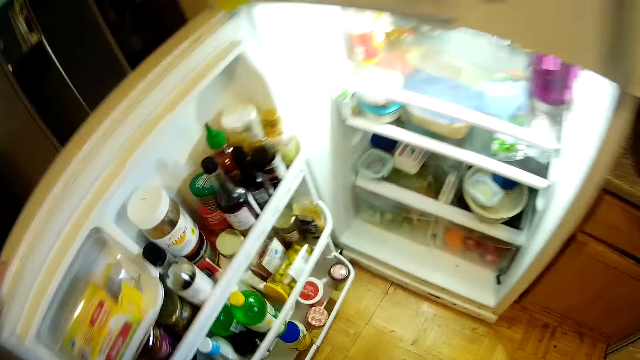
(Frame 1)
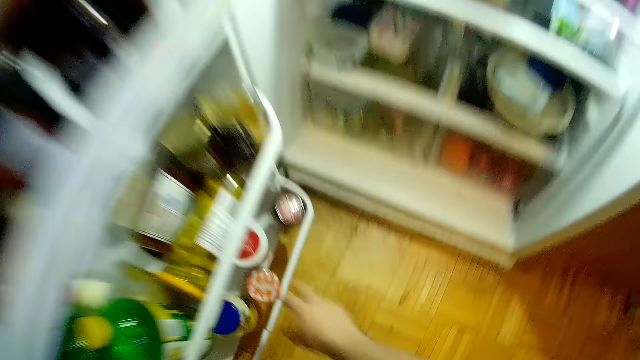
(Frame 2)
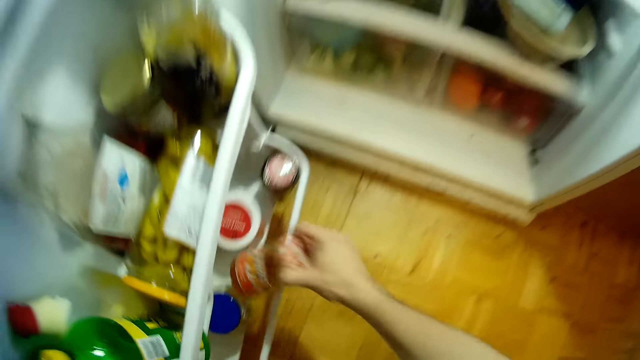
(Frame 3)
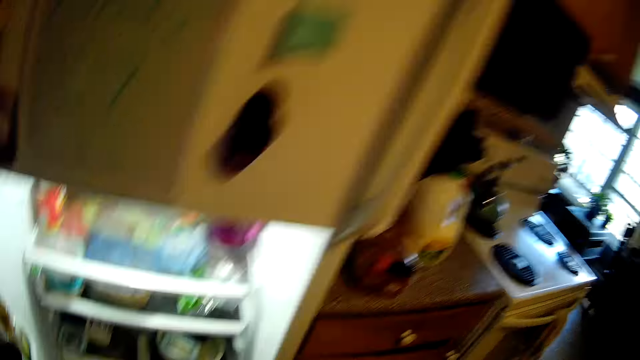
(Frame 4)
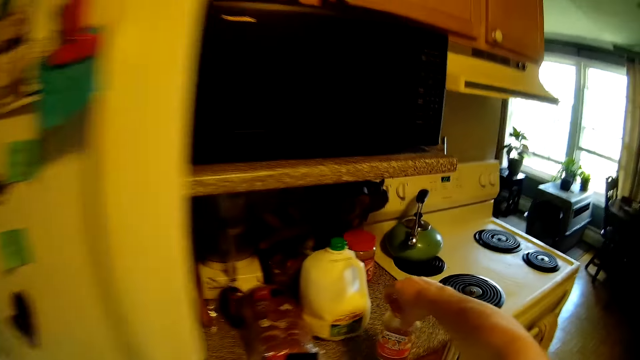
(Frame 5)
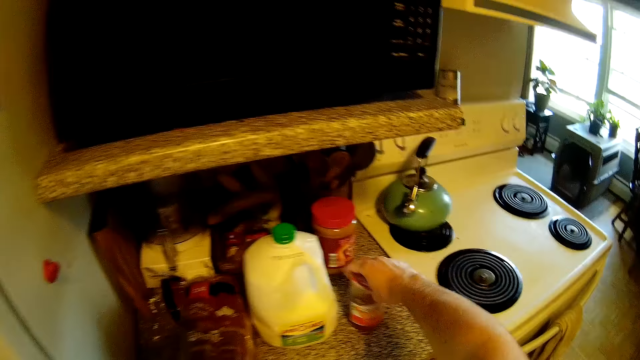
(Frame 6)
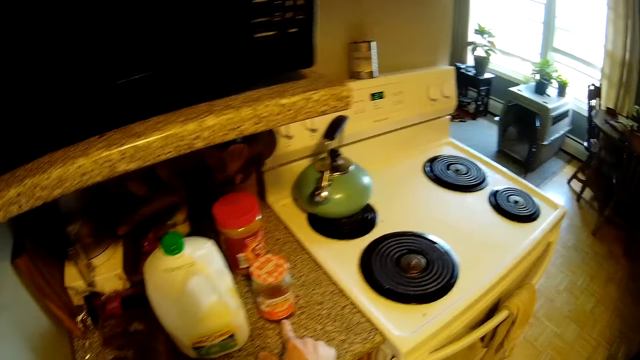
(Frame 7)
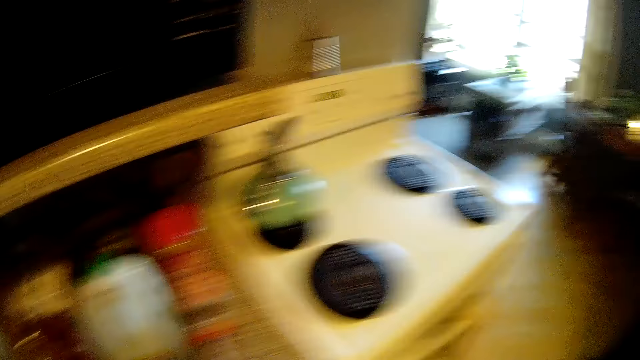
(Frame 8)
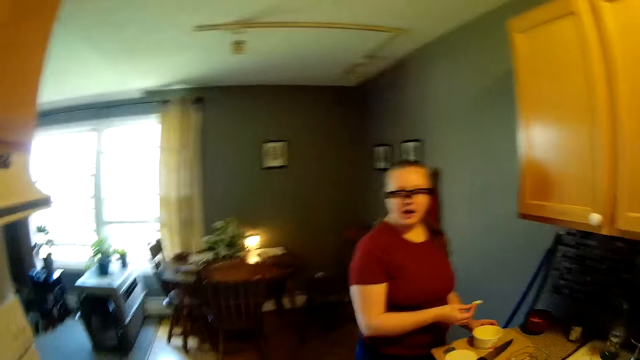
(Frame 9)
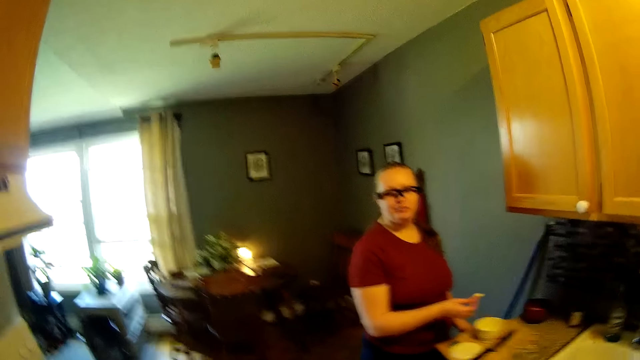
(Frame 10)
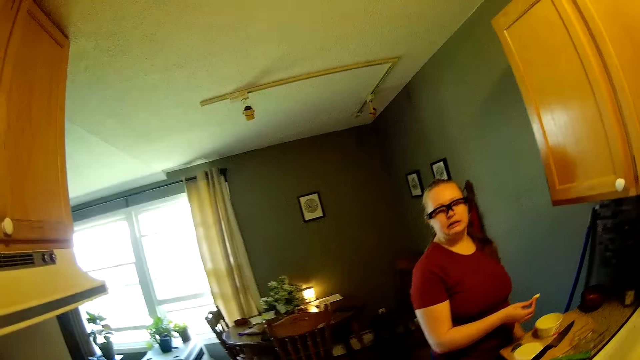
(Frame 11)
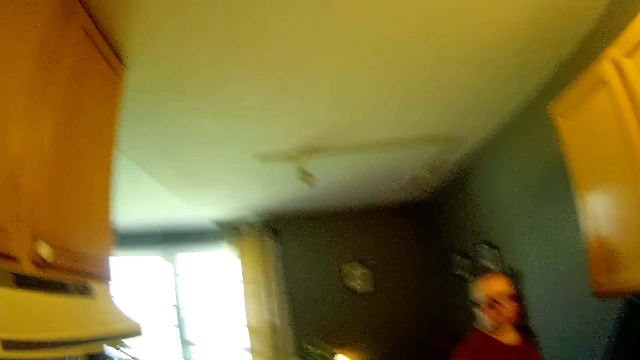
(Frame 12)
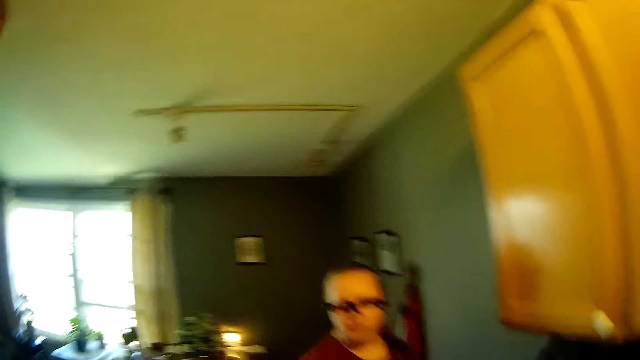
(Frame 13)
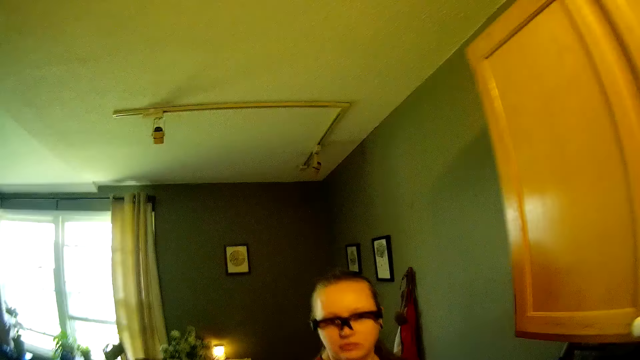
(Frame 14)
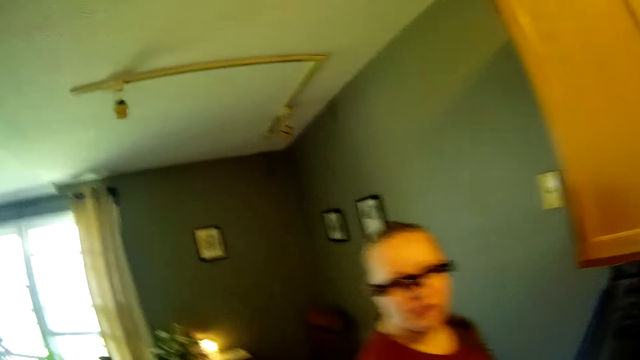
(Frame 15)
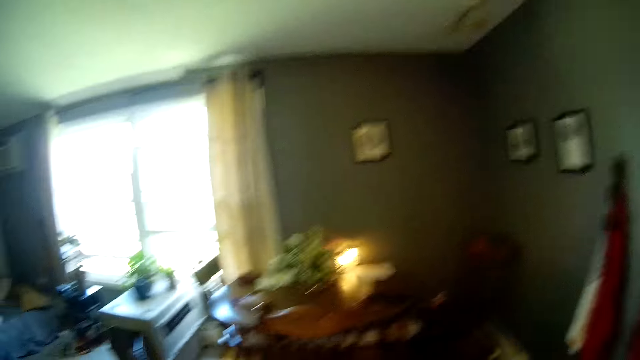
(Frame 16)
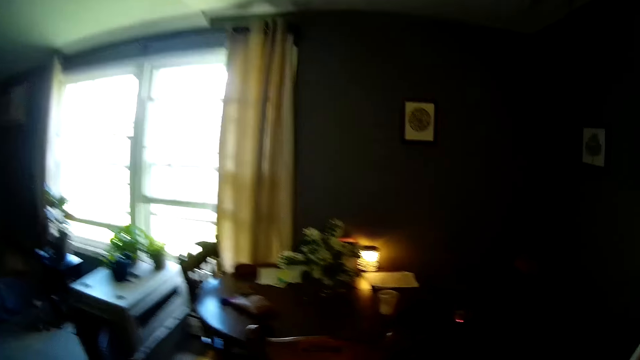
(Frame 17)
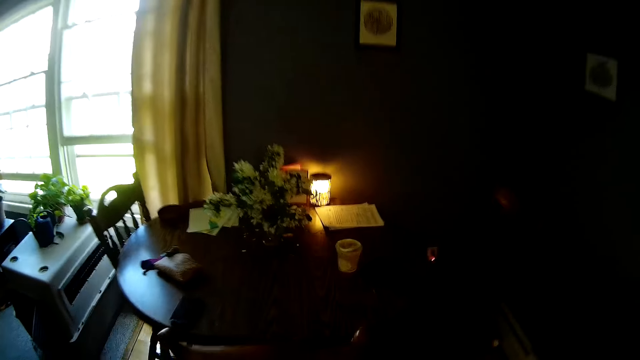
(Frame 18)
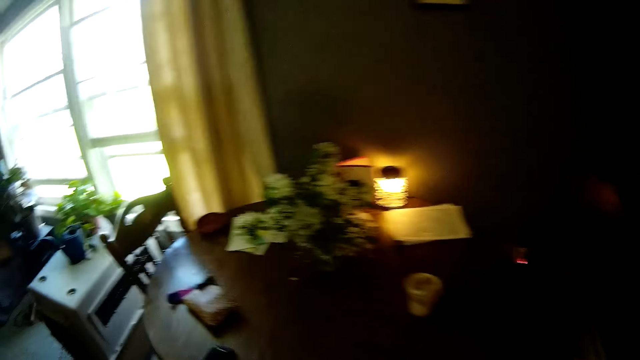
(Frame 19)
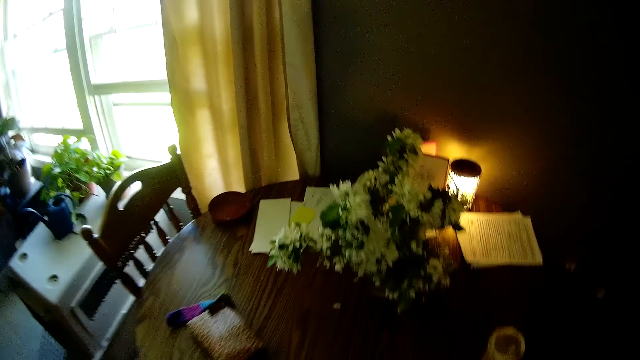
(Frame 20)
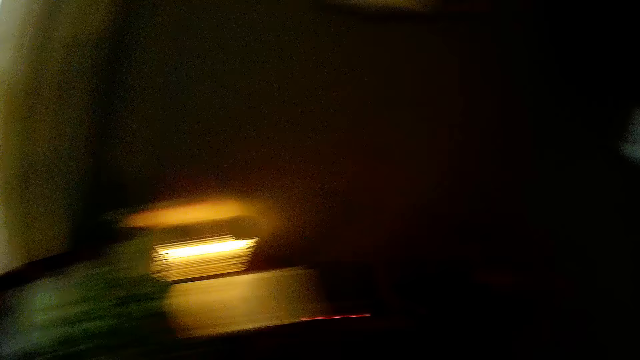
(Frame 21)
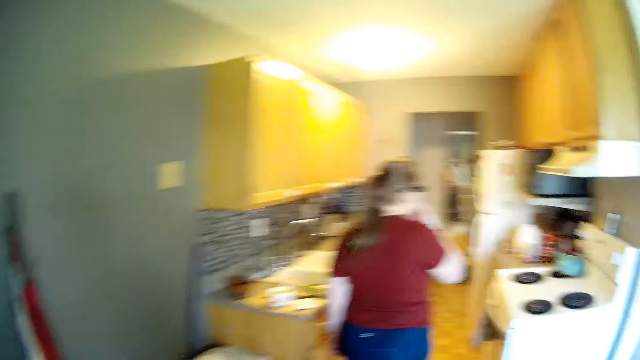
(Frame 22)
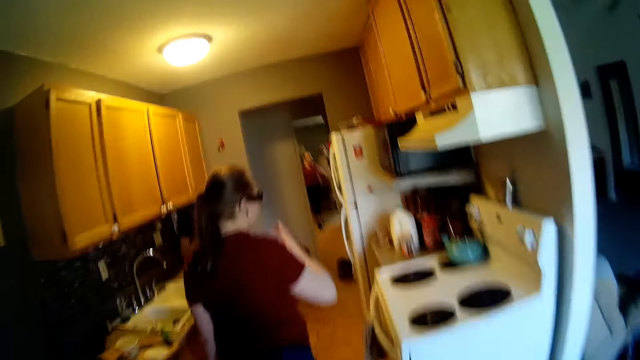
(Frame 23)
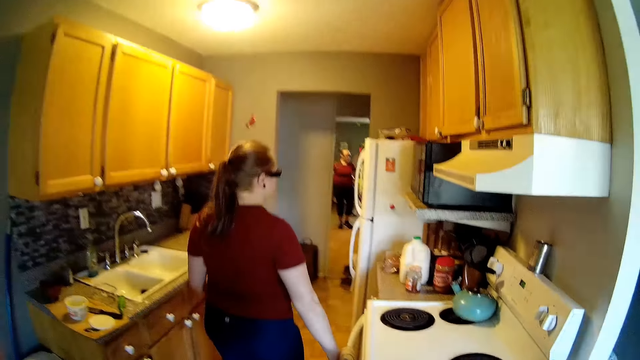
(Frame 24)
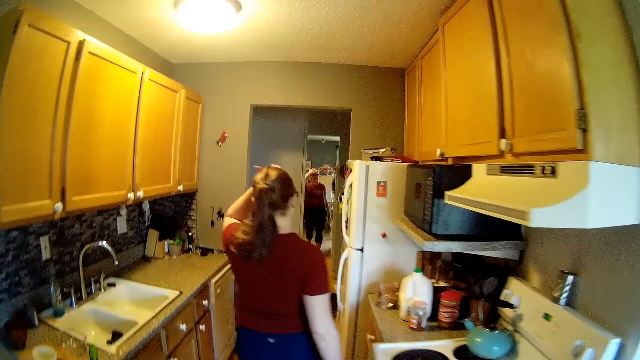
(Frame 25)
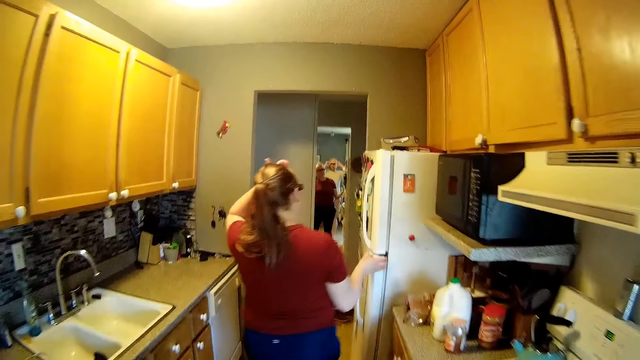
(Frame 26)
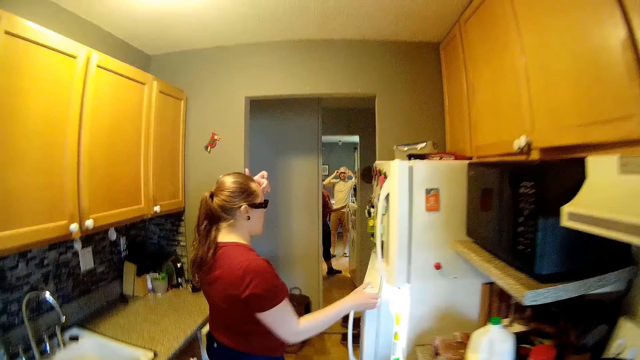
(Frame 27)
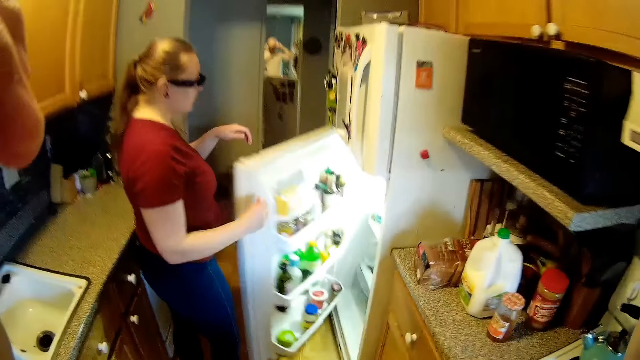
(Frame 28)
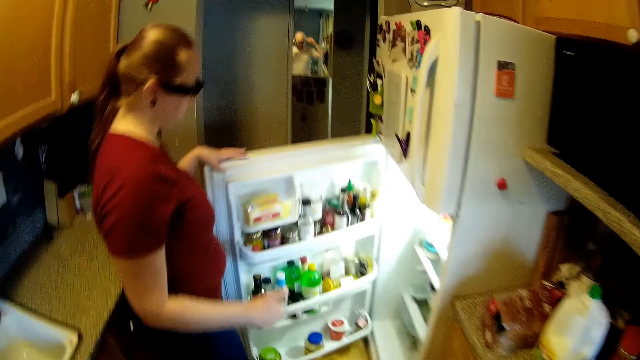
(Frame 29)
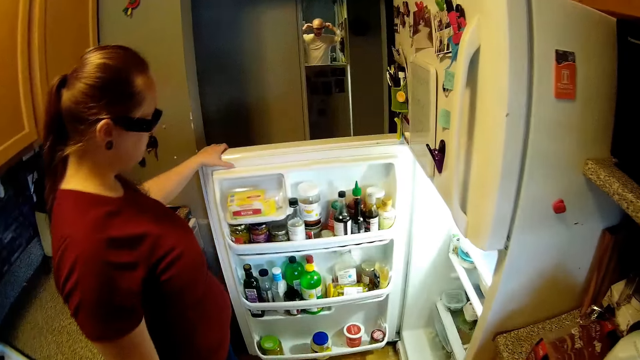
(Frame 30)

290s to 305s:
The camera wearer picks a jar of jam from the refrigerator with his right hand. He closes the fridge. He drops the jar of jam on the kitchen counter with his right hand. He converses with the woman. He points to the jar of jam on the kitchen counter with his right finger. He looks around. He walks past the woman to a dining table. He moves around the room. He looks around. He walks to the kitchen. The woman walks towards the refrigerator. The camera wearer moves a hand. The woman touches the face. She opens the refrigerator with her right hand.

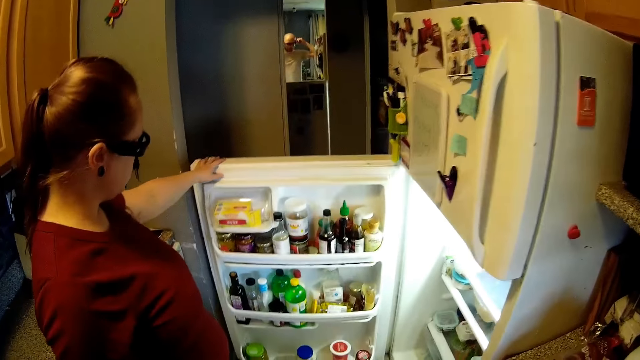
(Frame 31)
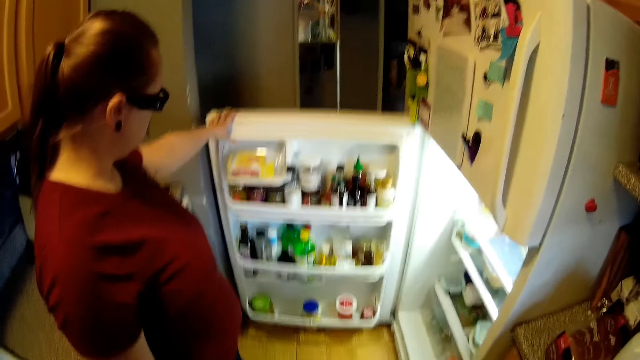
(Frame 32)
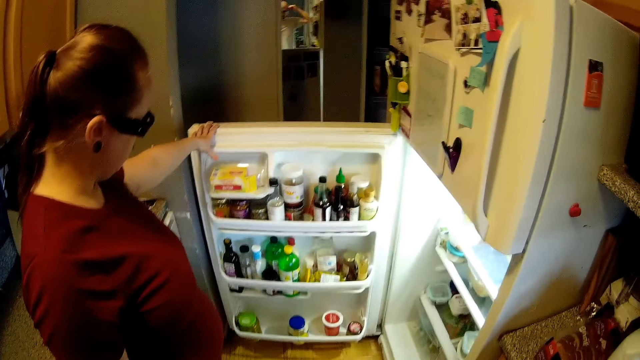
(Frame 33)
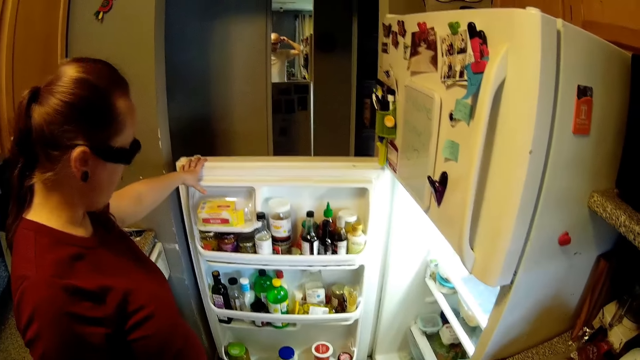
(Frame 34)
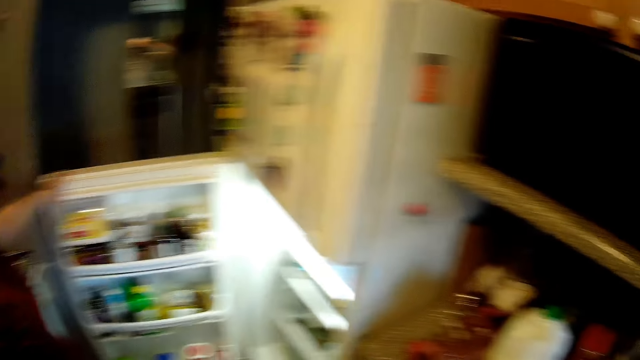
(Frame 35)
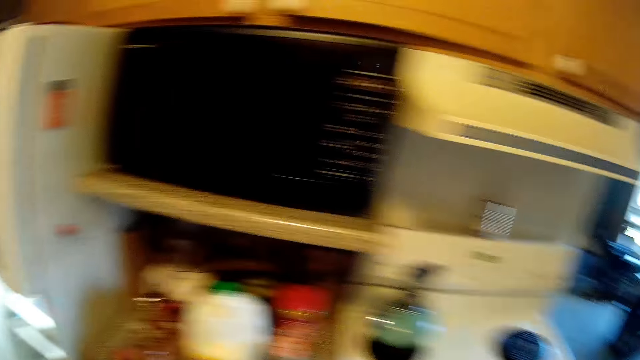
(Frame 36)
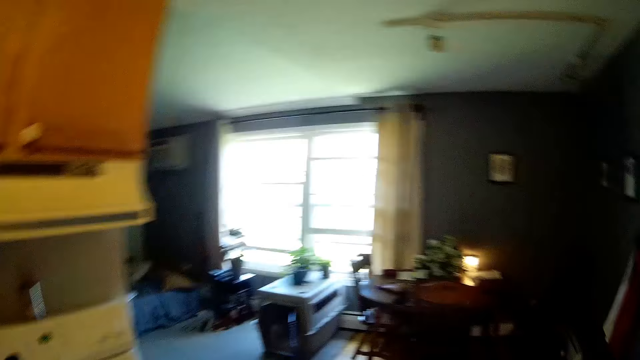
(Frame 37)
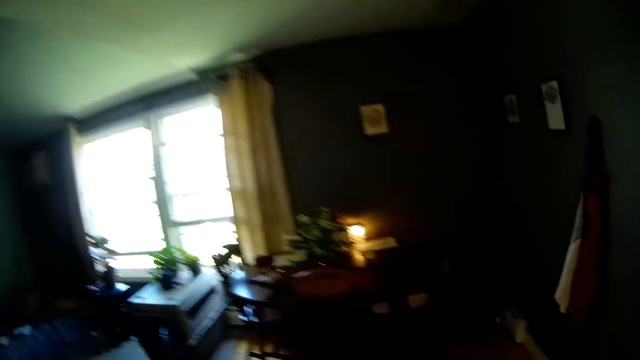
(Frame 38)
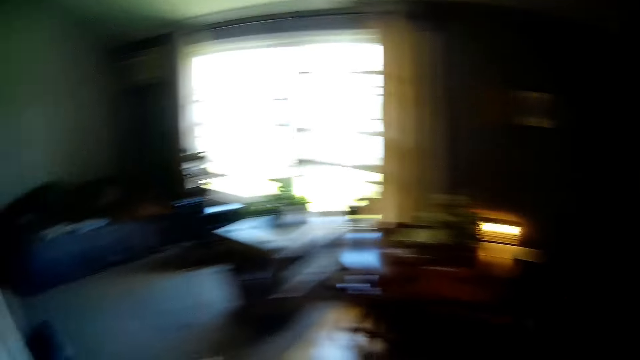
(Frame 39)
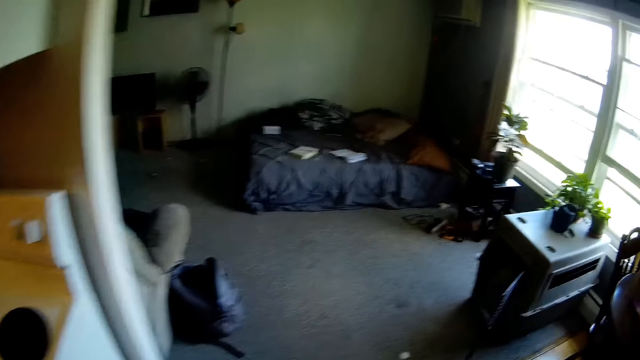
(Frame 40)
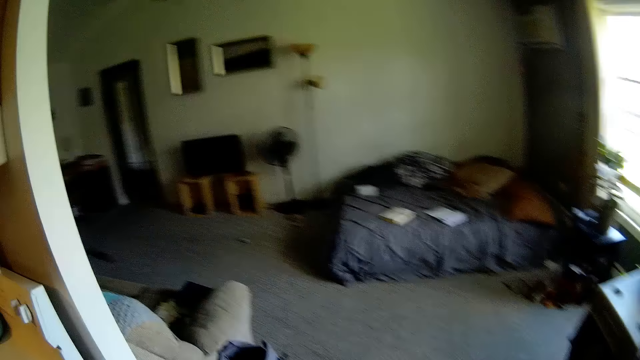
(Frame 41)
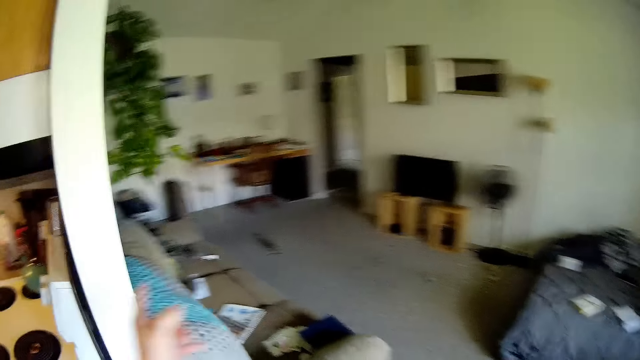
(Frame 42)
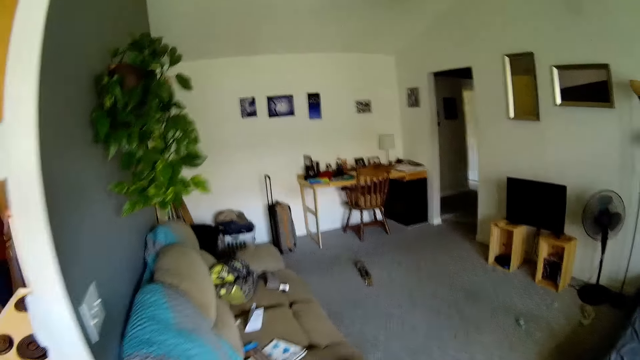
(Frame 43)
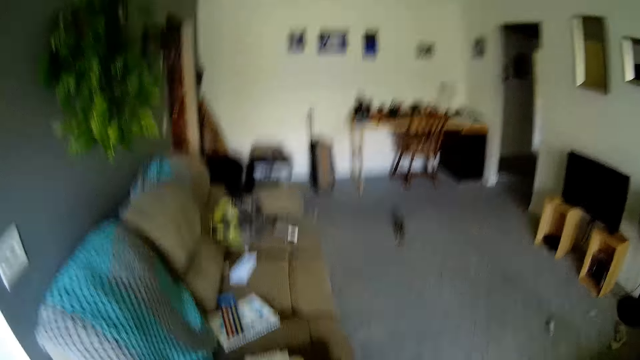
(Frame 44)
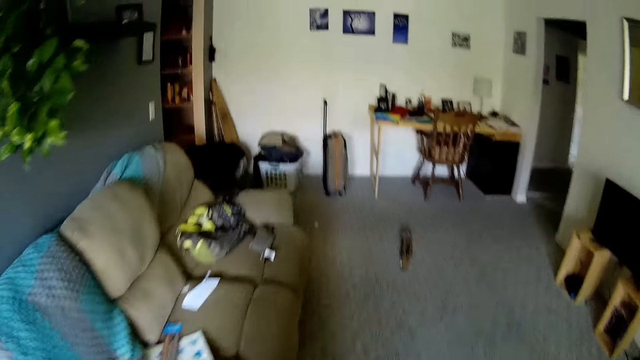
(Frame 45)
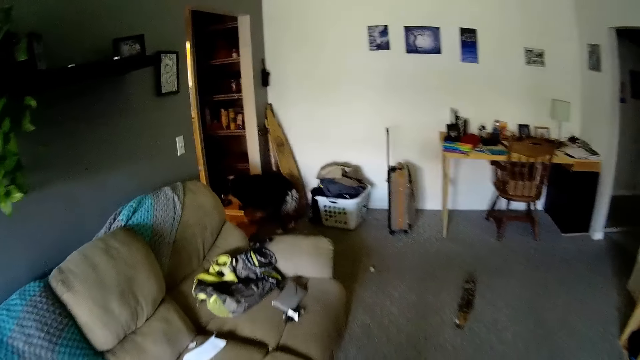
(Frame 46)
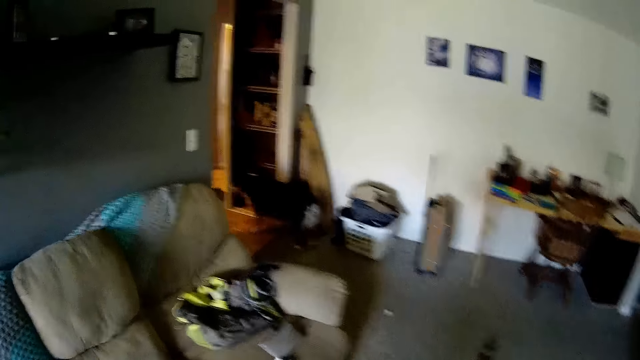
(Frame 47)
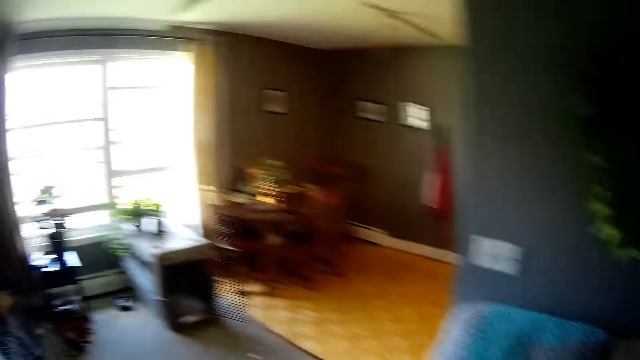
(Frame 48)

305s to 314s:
The woman stares at the fridge. The camera wearer looks around. They walk to a living room. They point at something. They move around the room.
